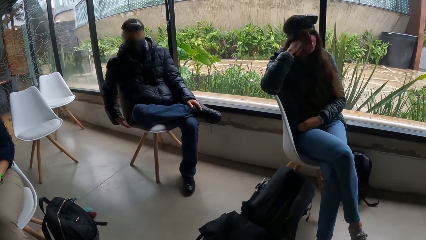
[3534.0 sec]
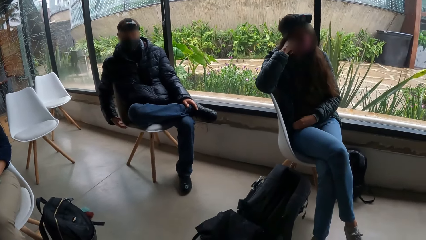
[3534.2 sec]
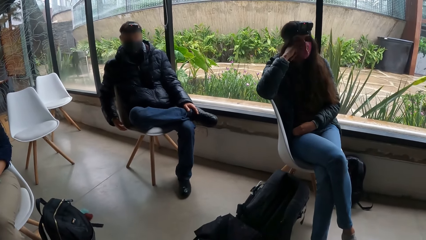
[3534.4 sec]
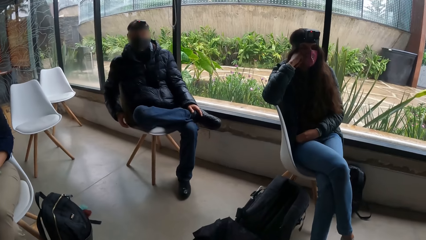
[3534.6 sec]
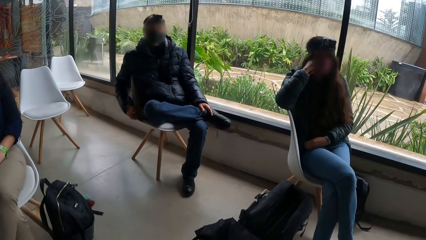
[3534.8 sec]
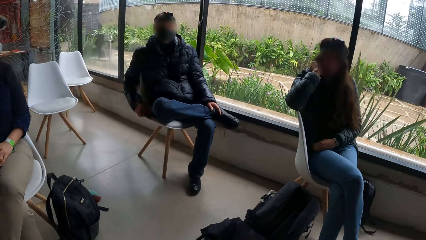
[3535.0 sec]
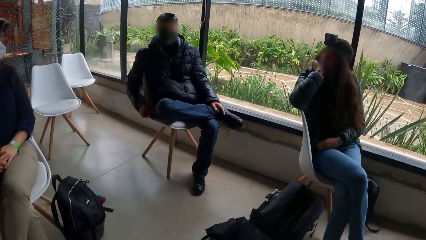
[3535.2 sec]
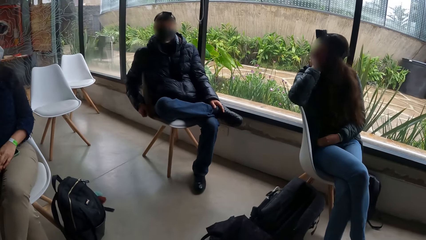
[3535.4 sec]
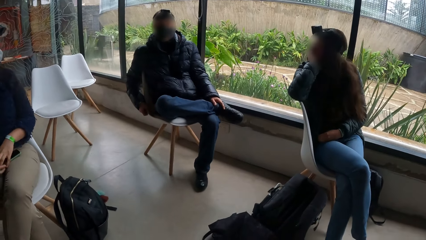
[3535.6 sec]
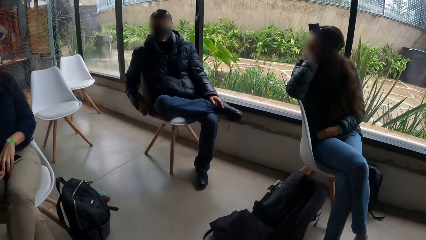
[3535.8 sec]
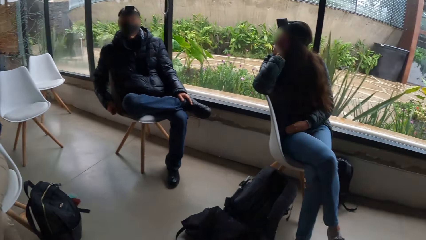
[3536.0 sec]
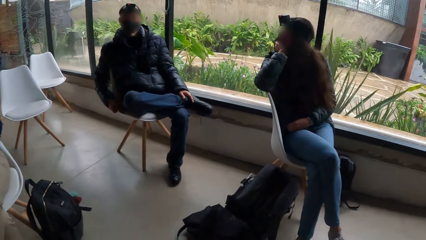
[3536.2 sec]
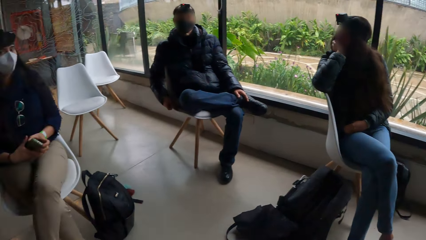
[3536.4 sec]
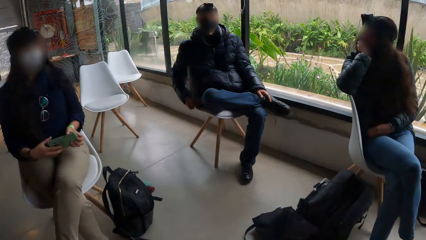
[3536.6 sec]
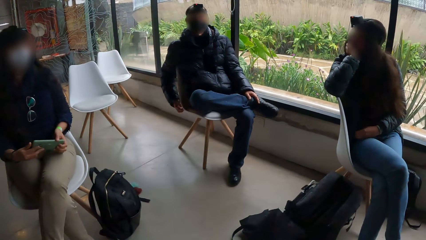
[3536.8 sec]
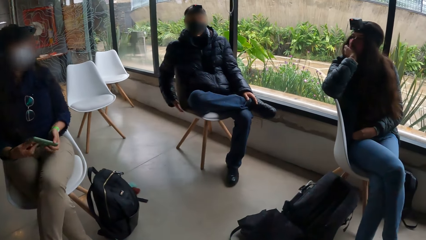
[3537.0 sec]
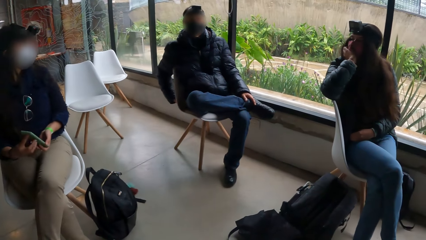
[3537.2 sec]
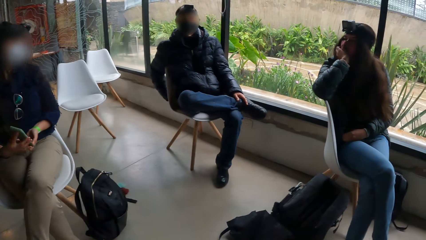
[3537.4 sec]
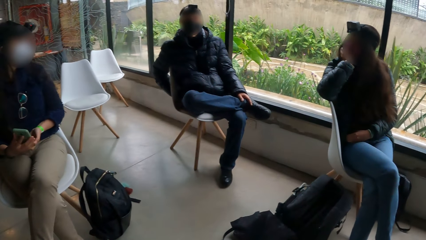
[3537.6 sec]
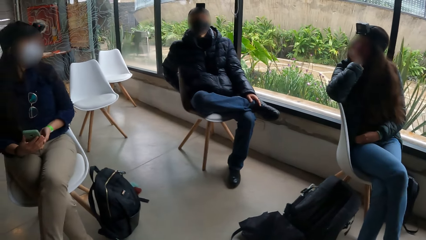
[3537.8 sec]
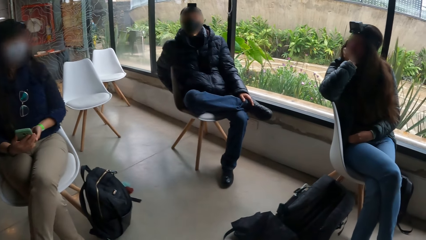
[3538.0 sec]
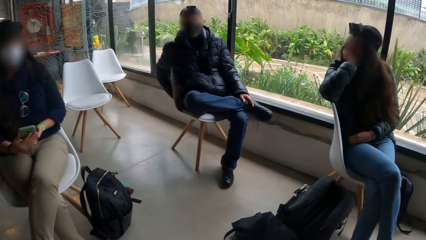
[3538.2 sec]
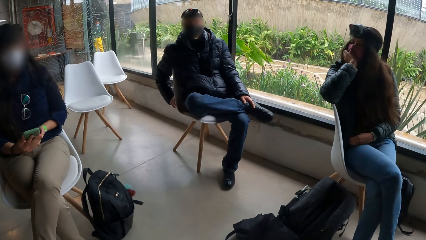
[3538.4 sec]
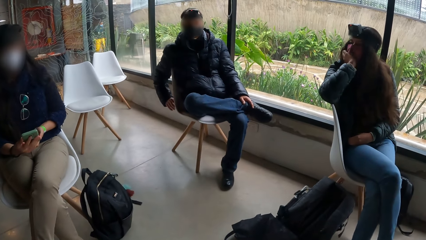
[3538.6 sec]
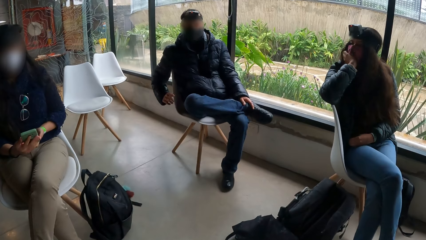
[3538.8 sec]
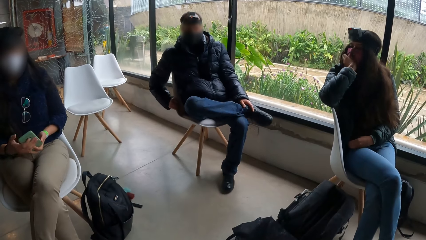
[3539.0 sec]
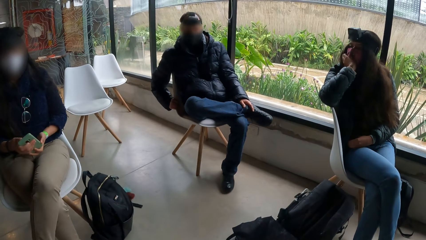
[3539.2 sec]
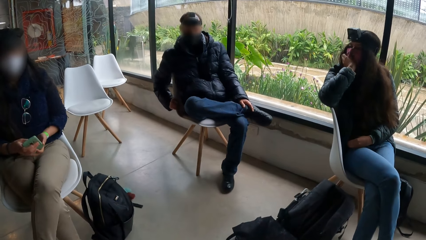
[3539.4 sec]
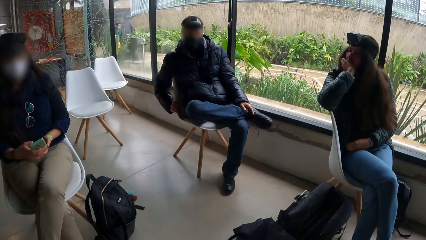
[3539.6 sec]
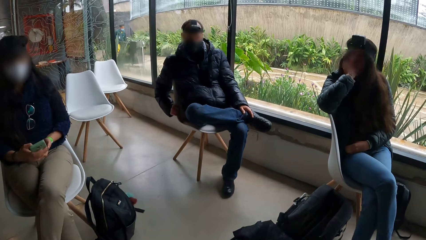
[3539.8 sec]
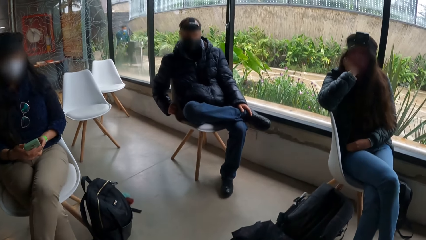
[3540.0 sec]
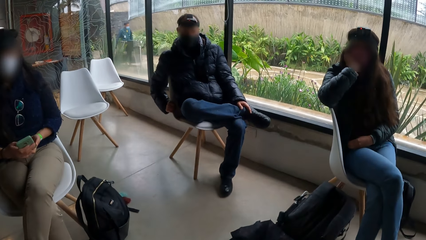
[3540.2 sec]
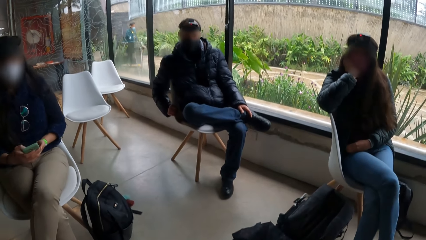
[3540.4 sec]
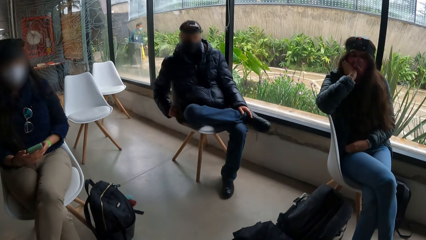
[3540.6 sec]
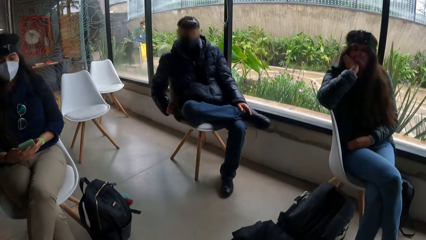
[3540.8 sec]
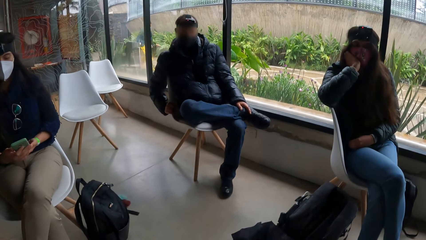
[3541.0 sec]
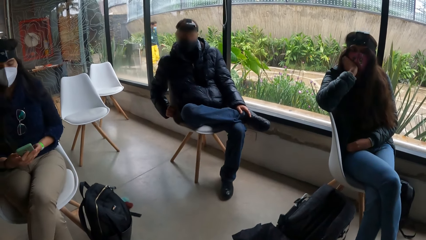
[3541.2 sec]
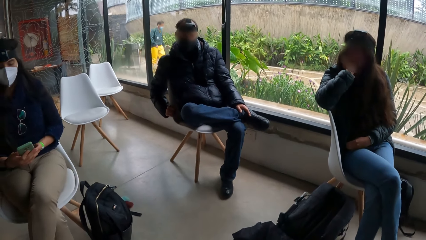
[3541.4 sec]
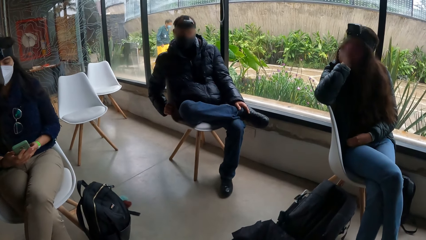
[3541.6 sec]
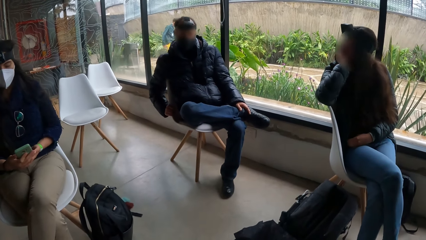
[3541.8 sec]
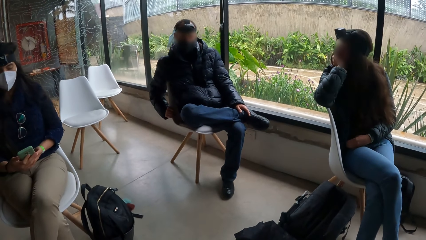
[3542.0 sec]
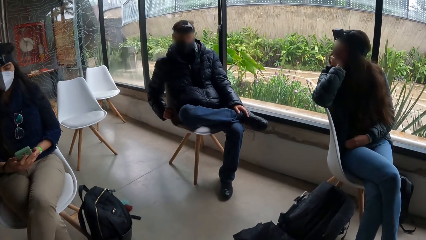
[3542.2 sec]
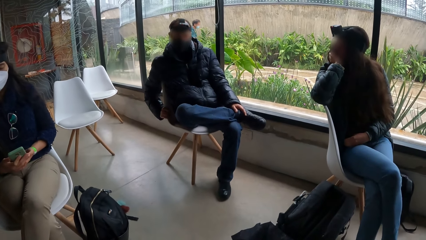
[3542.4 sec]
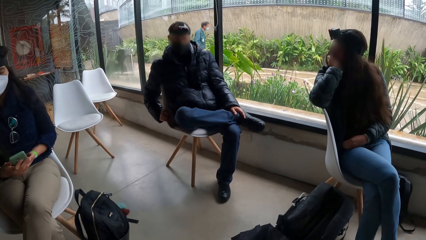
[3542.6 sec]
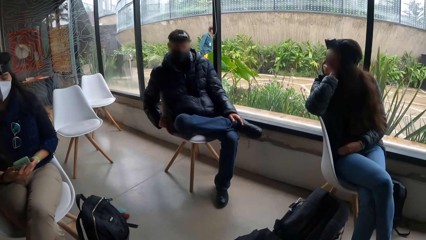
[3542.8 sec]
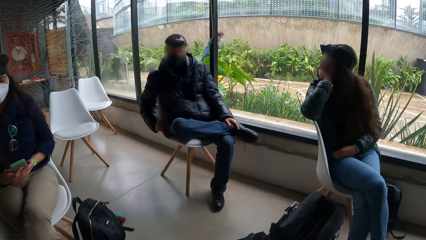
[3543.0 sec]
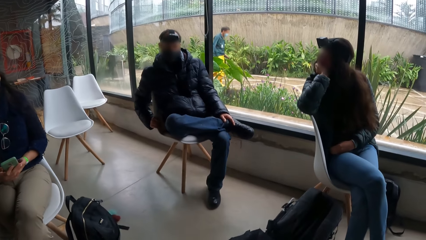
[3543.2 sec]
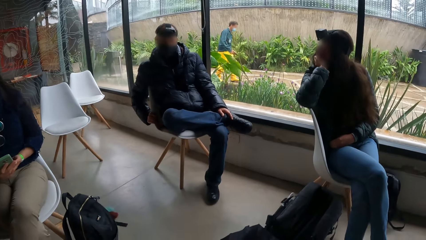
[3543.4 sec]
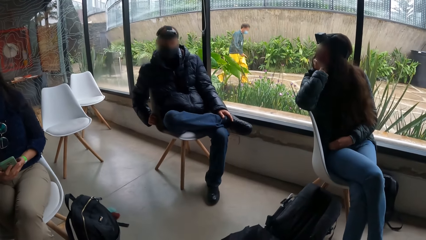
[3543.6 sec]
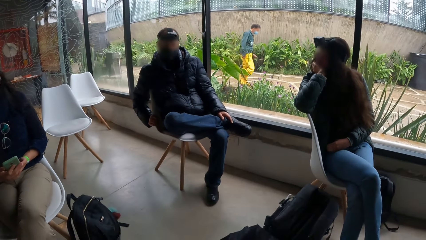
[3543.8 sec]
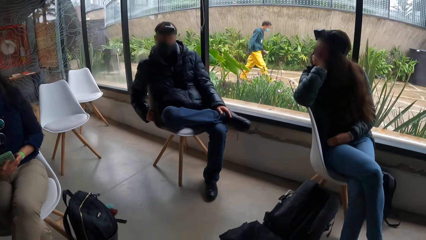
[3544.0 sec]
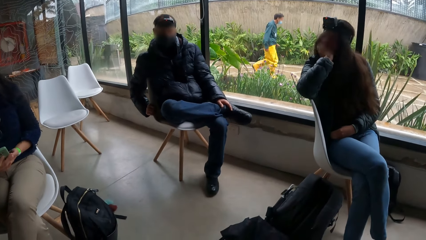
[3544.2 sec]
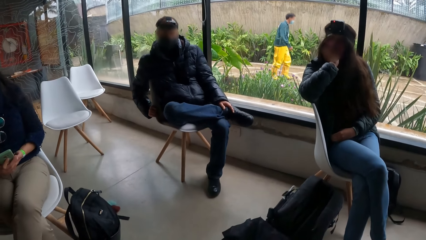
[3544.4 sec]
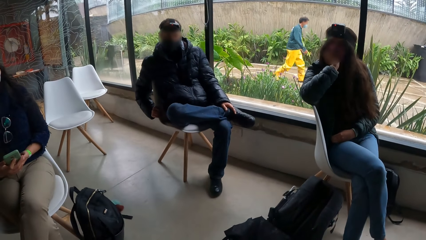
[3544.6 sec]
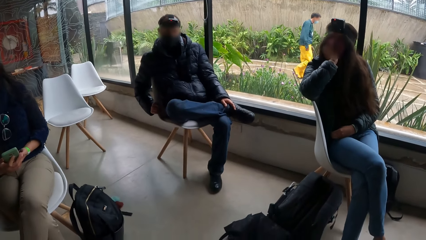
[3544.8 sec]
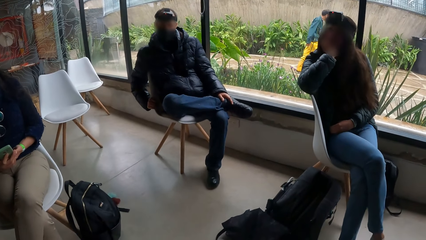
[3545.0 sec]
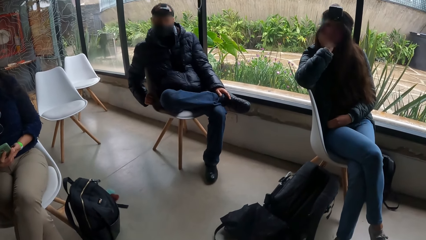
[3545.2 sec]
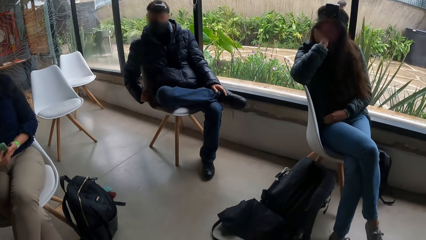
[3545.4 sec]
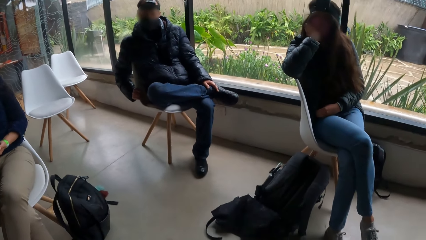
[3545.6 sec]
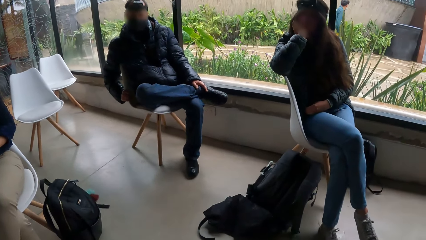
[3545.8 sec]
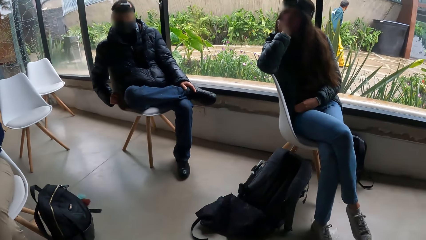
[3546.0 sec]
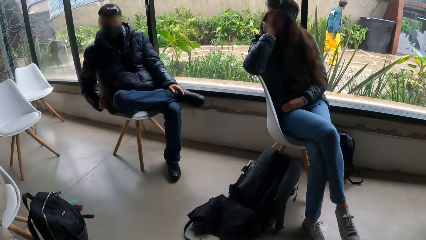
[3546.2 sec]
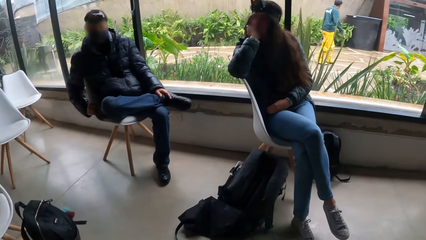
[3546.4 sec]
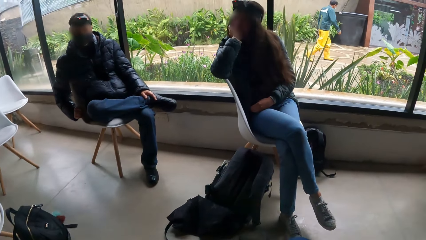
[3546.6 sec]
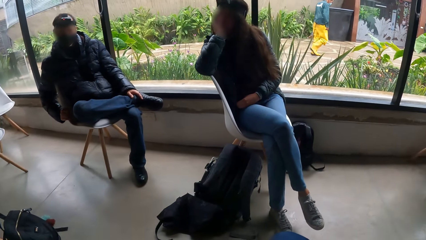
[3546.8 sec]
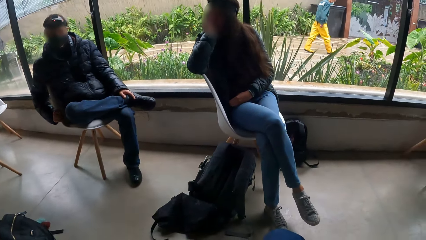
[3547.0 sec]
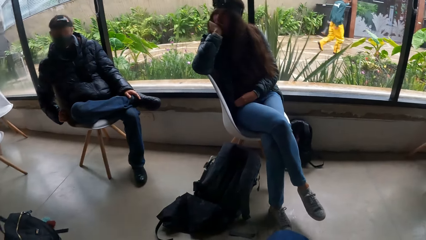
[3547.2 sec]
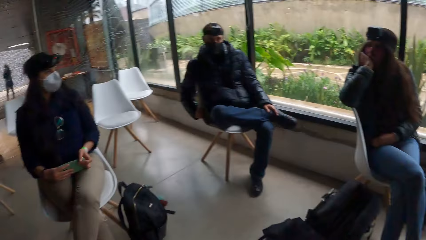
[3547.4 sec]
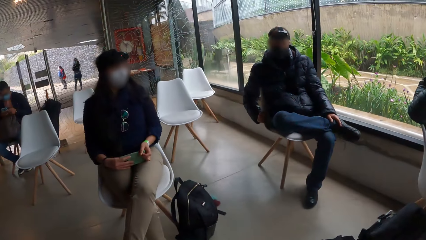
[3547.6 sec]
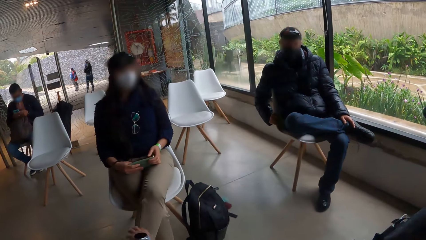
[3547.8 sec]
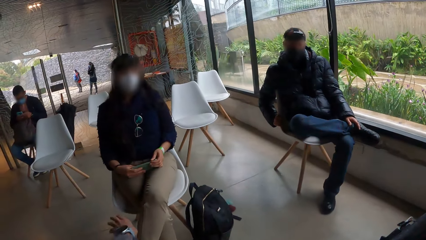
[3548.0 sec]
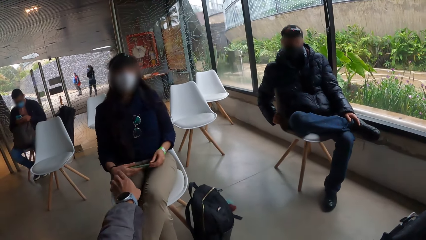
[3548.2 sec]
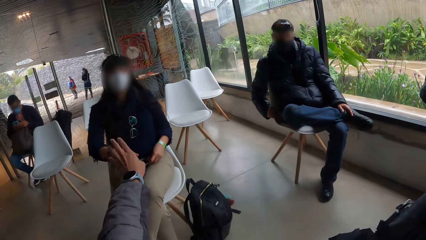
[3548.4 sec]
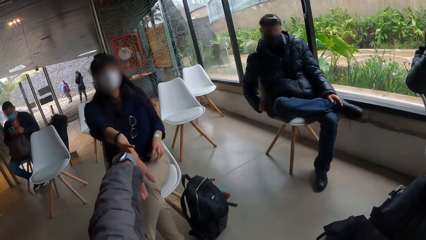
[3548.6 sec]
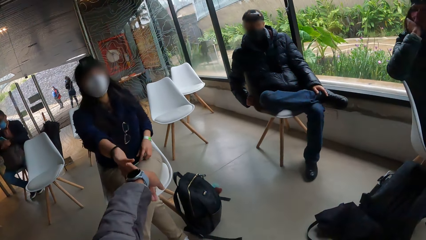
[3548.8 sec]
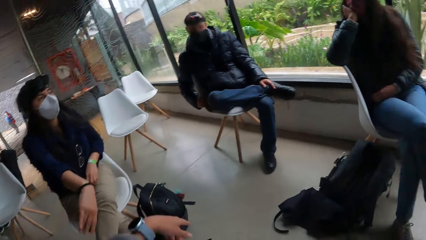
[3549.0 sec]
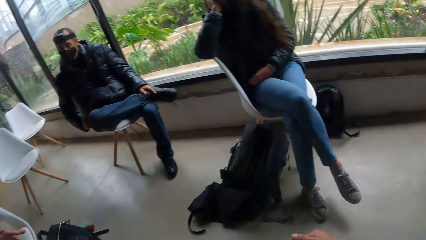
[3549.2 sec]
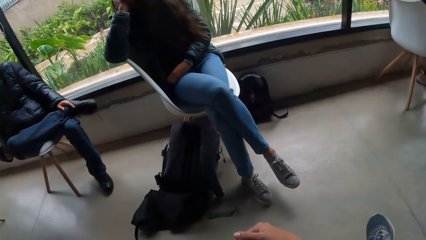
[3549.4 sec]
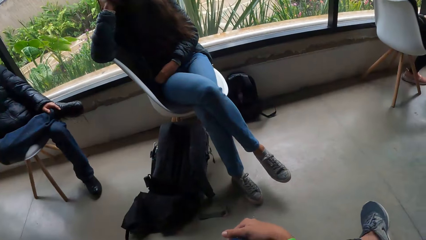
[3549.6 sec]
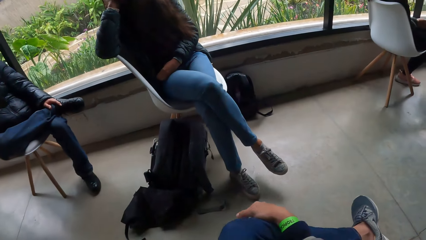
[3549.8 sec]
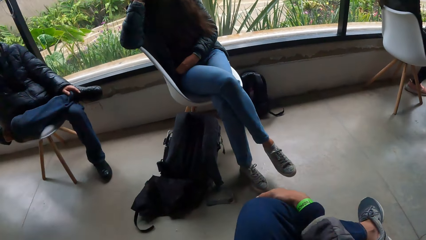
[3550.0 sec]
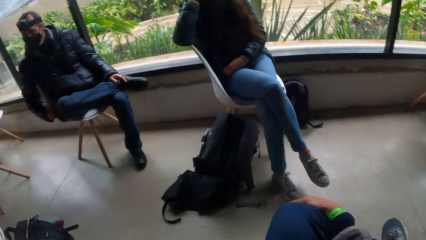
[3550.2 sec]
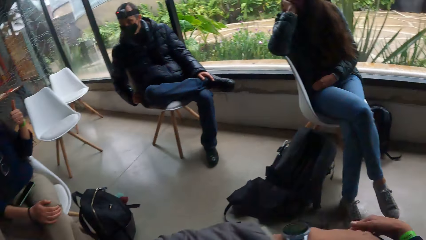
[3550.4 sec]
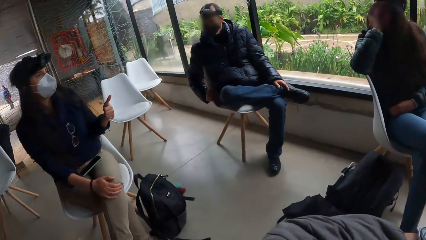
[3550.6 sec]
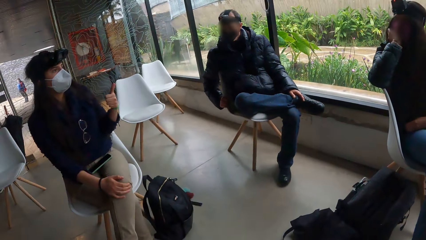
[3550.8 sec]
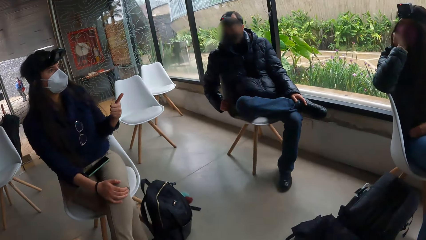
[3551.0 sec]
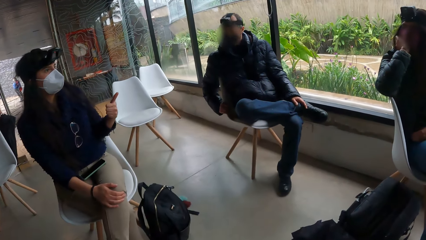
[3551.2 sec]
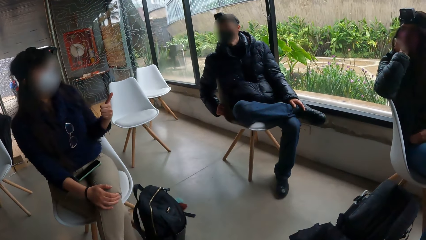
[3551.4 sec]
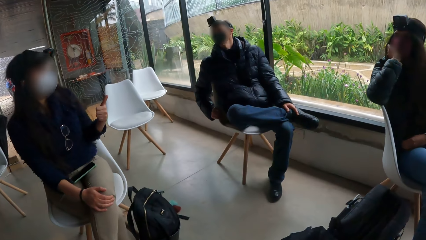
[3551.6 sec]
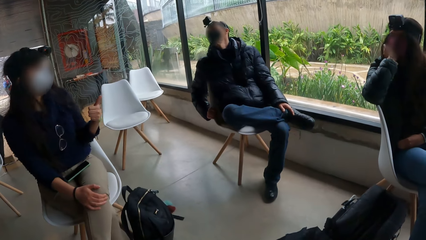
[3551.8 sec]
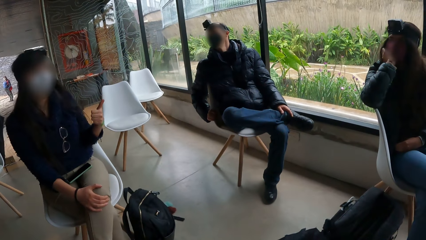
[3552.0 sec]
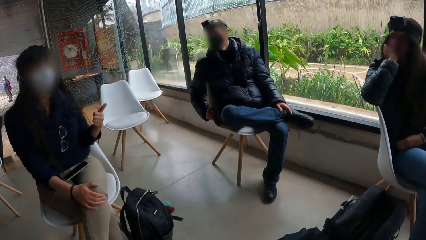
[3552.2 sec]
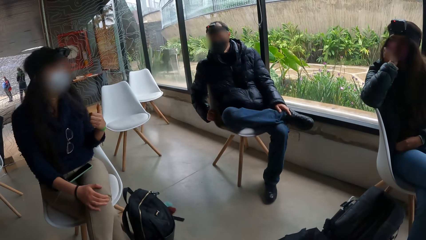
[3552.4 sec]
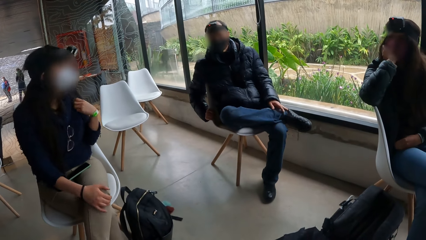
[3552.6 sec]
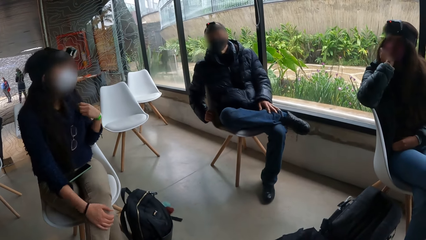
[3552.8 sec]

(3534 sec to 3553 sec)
A woman holds a phone with both hands. The woman drops the phone on her lap with both hands. The camera wearer points at a lady. The lady touches the hand of the camera wearer. The lady gestures out.
